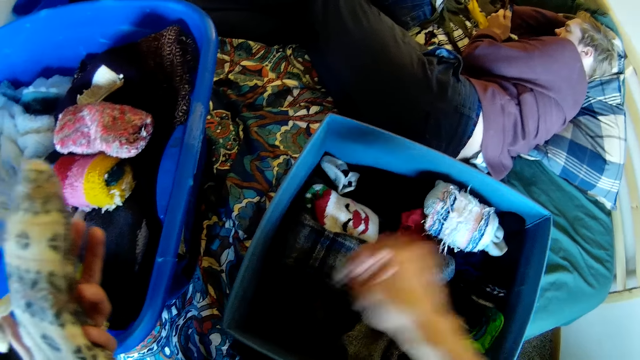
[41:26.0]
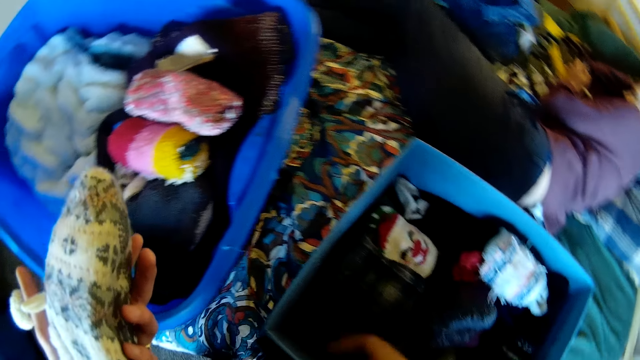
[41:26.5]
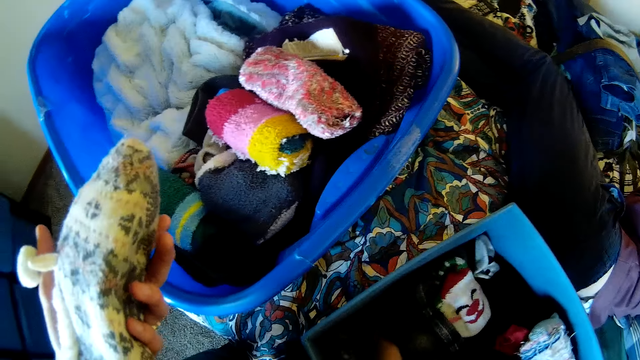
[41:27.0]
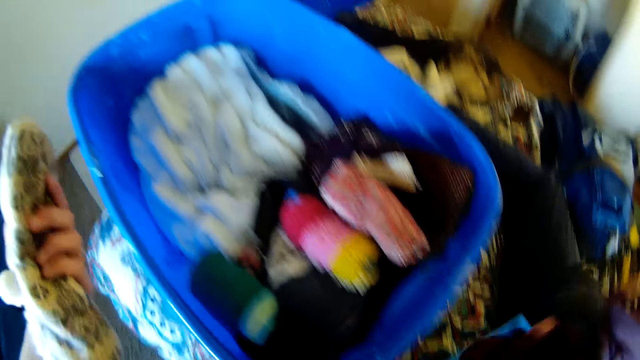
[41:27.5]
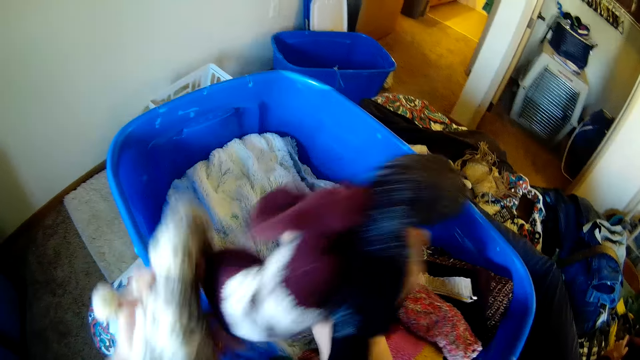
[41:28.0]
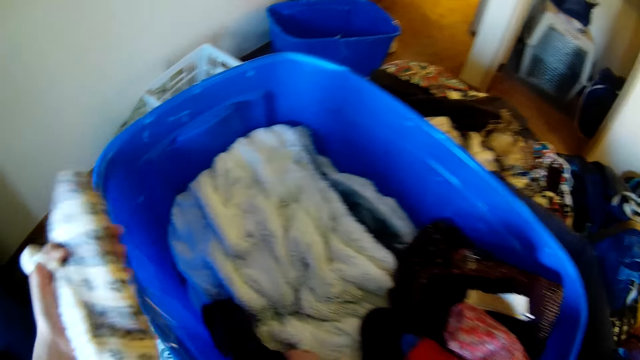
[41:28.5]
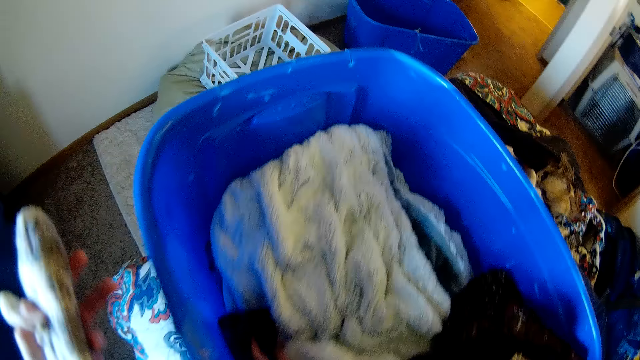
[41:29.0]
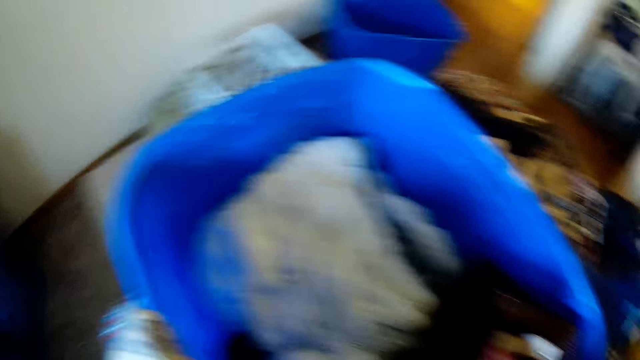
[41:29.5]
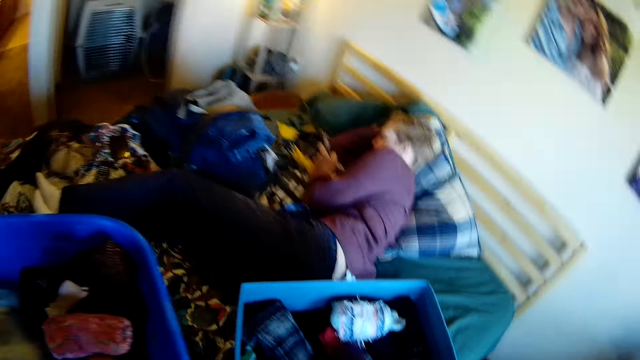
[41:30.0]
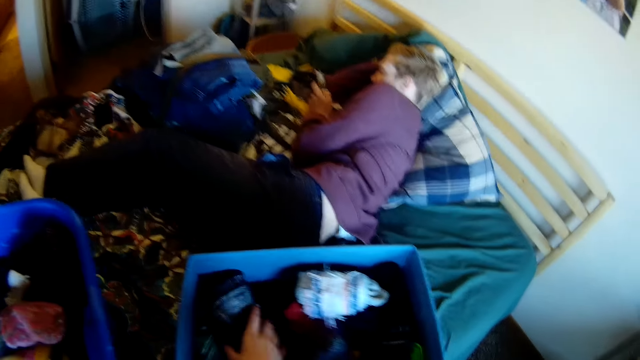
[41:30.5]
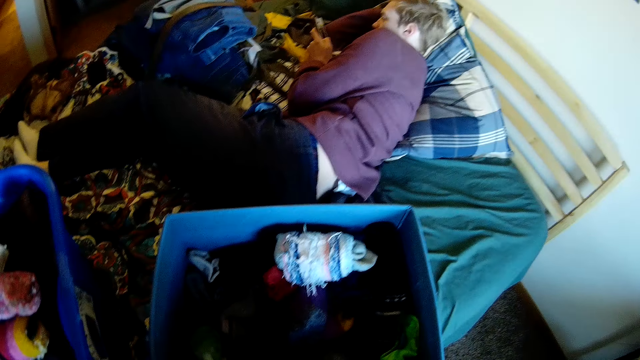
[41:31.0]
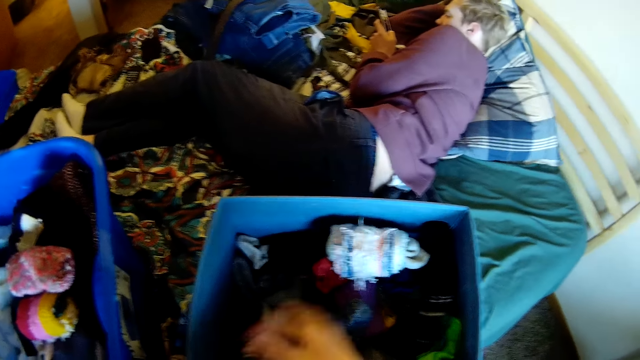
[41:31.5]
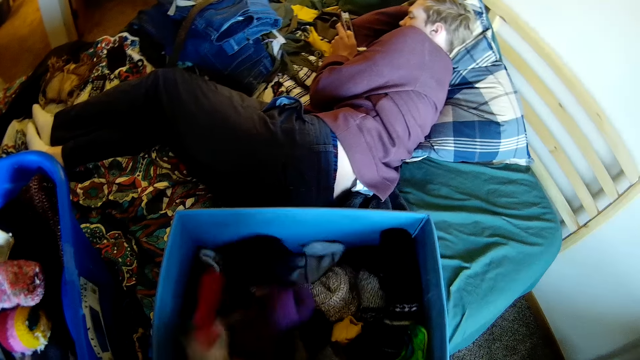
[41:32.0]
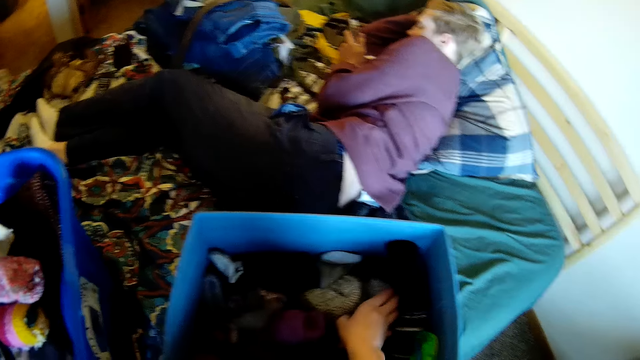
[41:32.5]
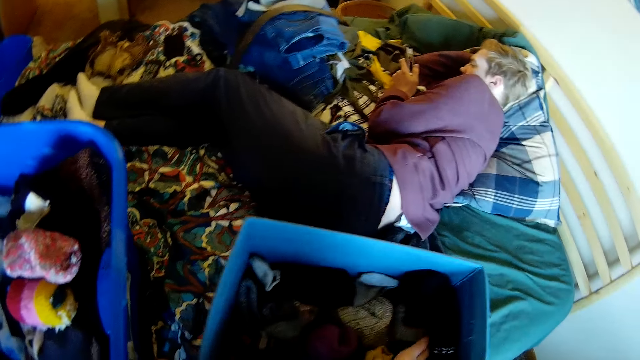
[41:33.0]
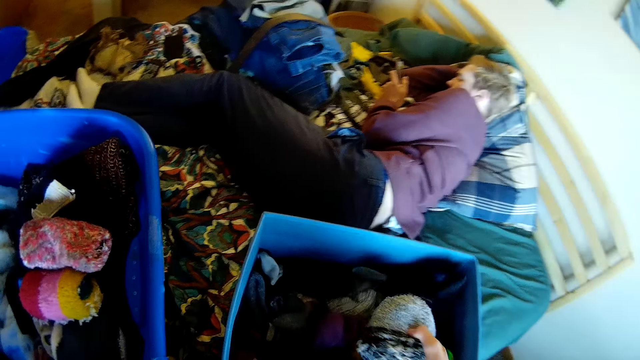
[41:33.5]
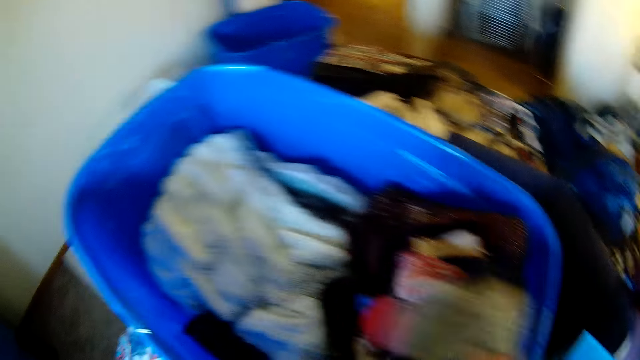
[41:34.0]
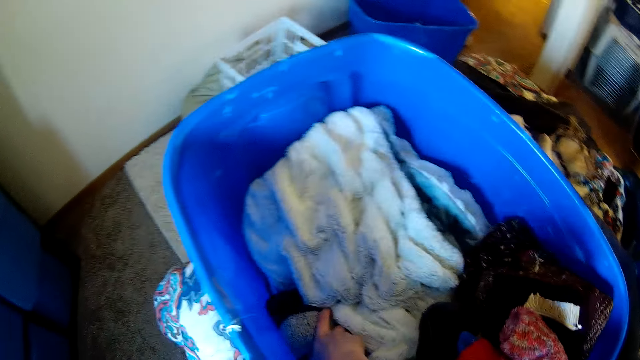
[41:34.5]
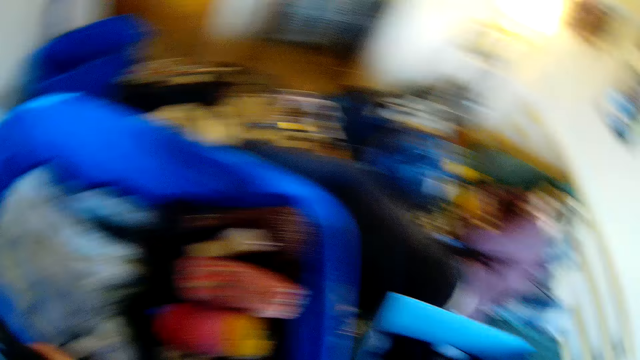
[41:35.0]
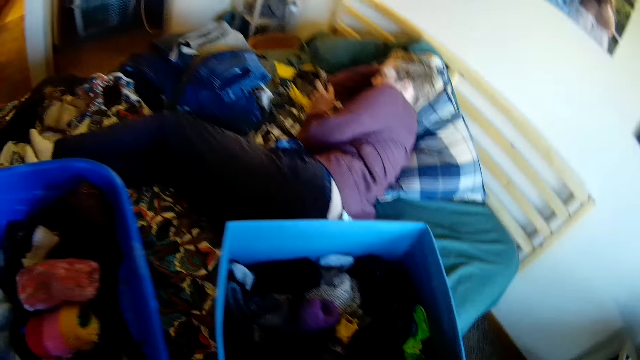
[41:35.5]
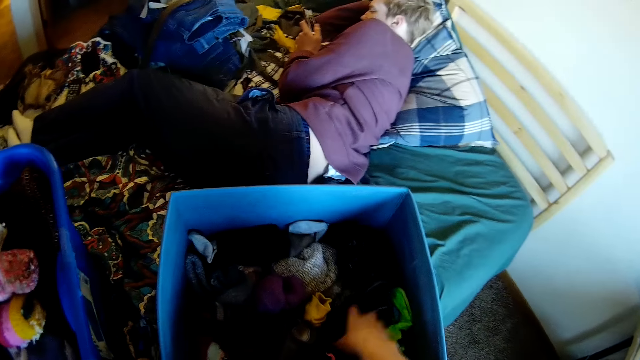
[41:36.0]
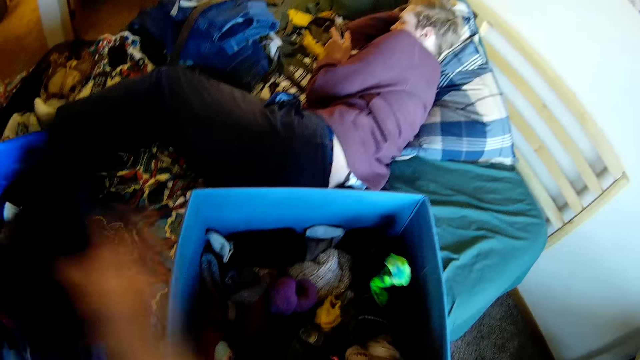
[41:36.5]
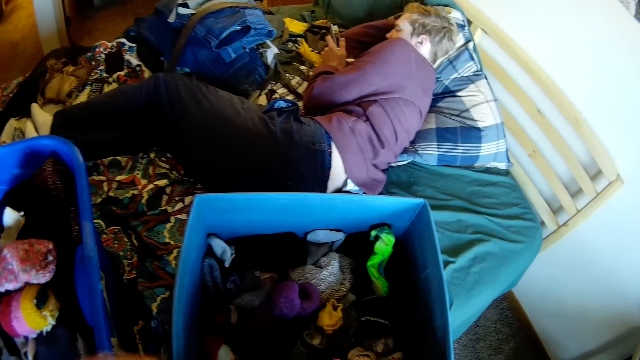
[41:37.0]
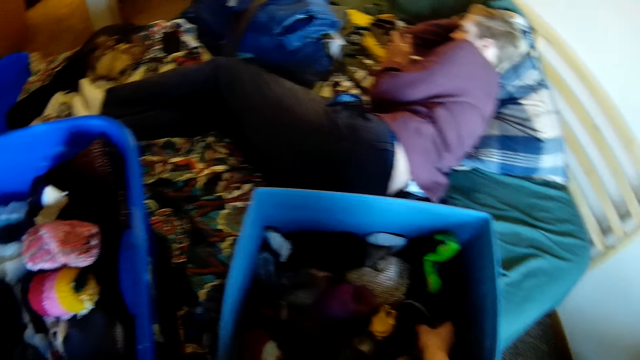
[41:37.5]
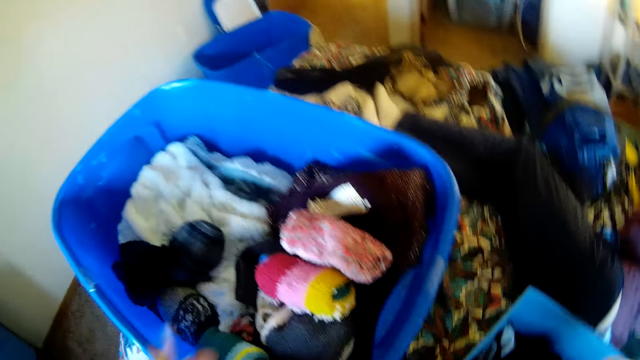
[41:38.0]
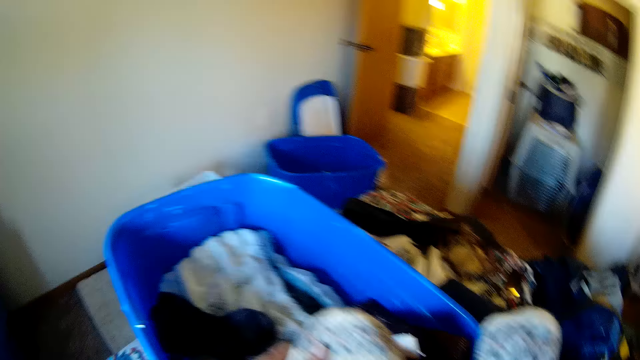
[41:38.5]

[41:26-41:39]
The camera wearer holds the socks. They put the socks in the plastic bin. They pick the sock. They mix the socks in the plastic bin. They put the sock in the plastic bin. They pick the sock.

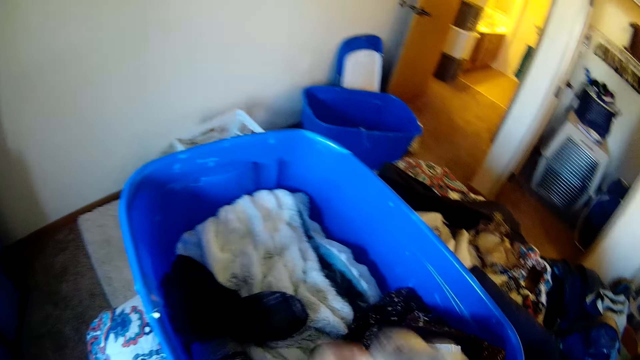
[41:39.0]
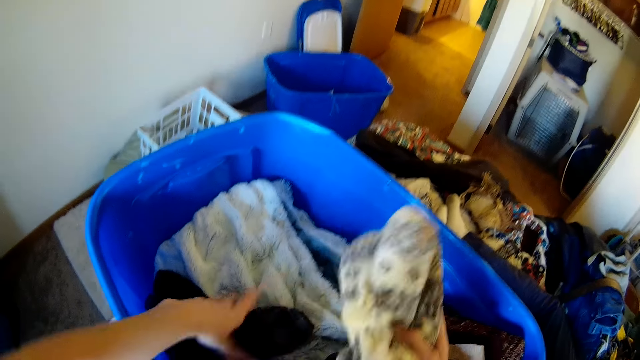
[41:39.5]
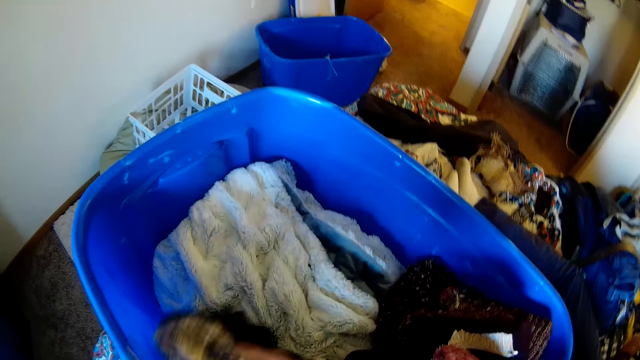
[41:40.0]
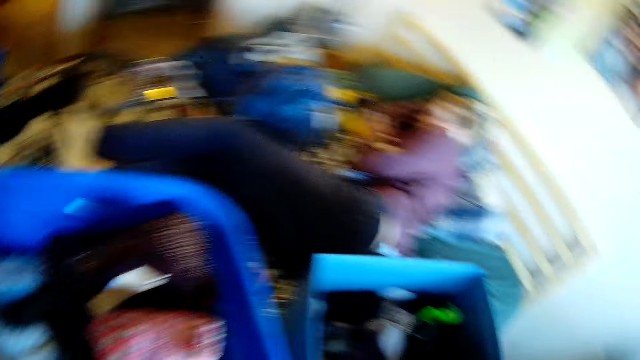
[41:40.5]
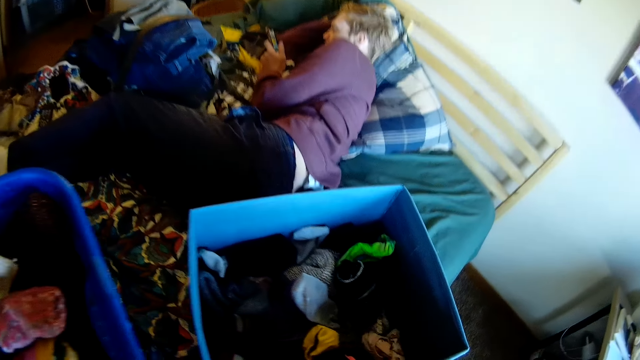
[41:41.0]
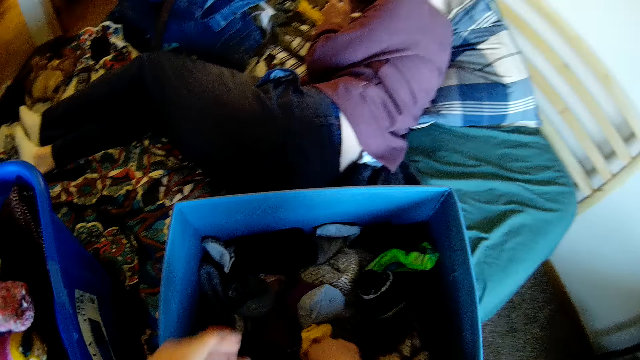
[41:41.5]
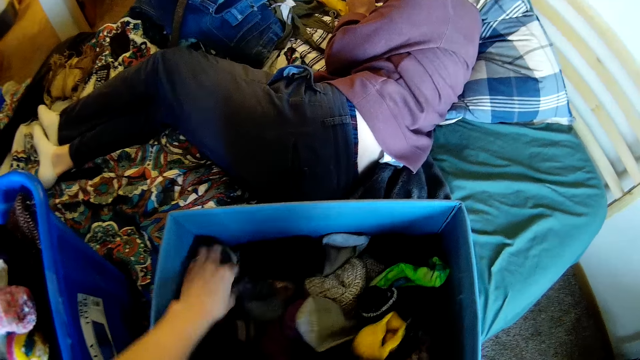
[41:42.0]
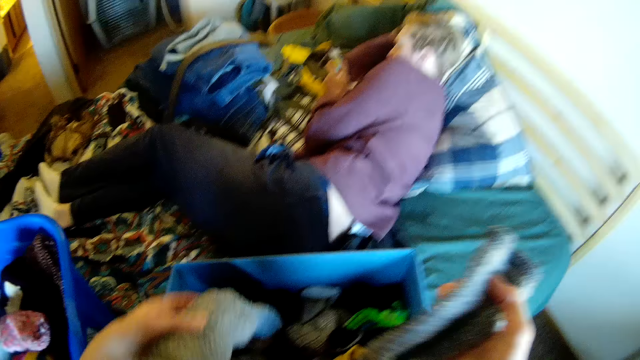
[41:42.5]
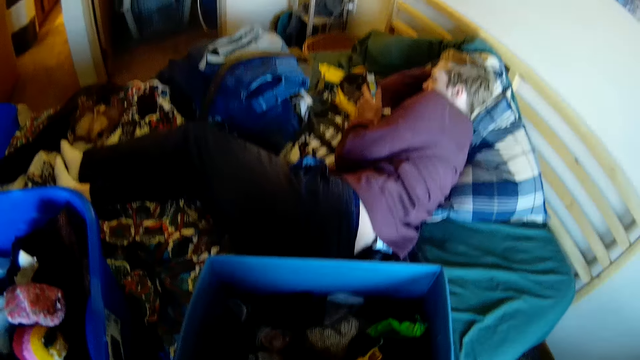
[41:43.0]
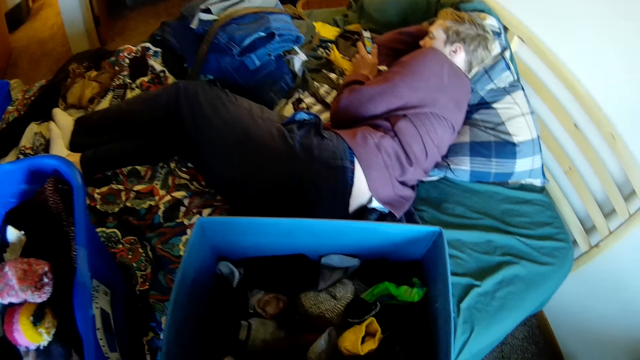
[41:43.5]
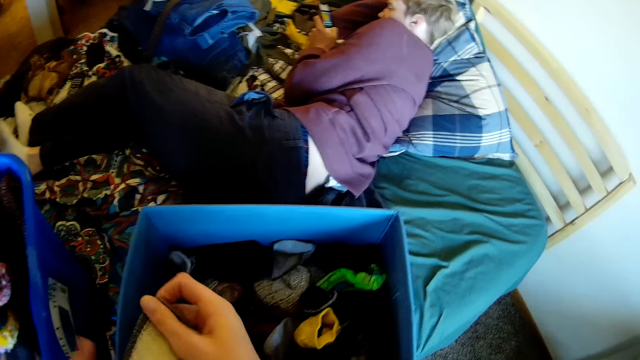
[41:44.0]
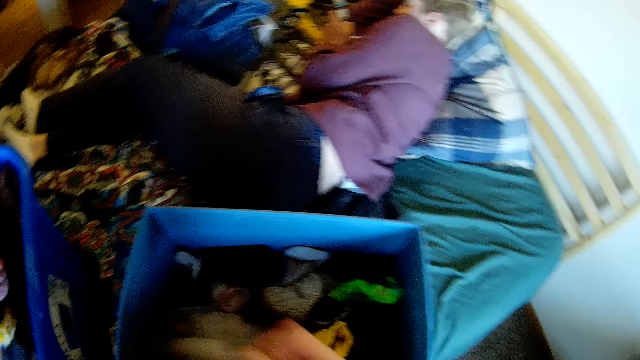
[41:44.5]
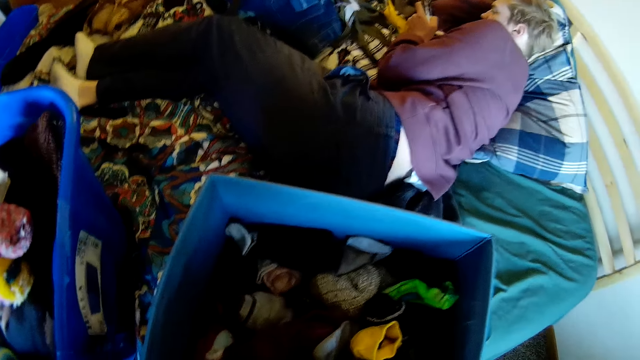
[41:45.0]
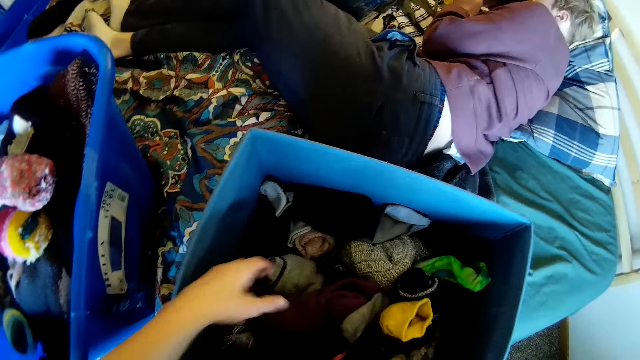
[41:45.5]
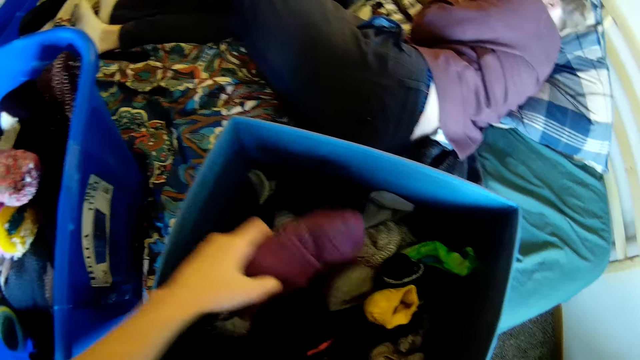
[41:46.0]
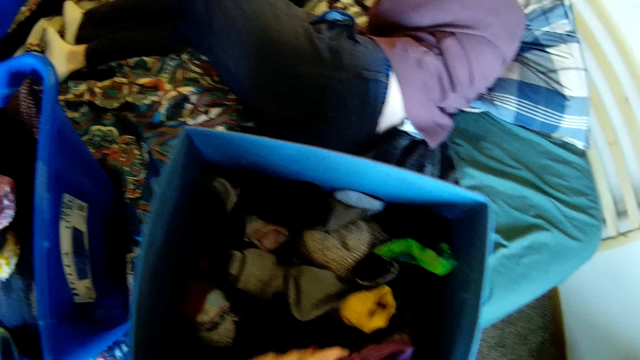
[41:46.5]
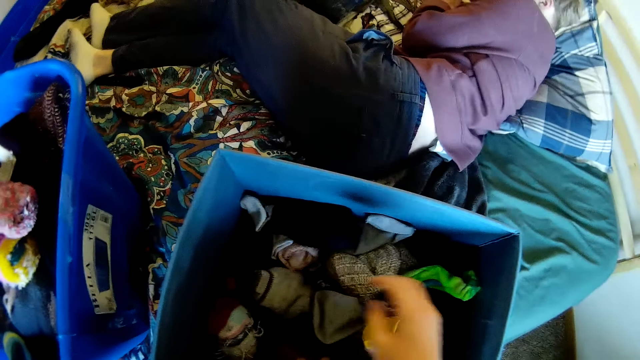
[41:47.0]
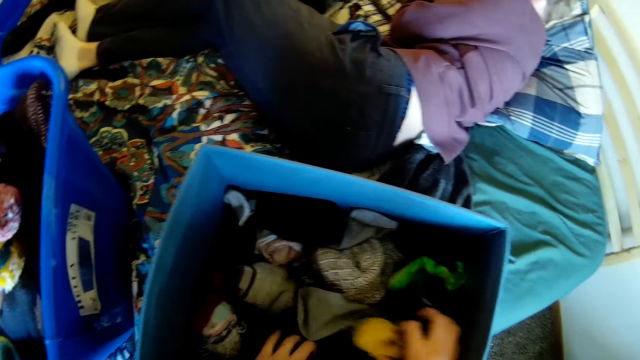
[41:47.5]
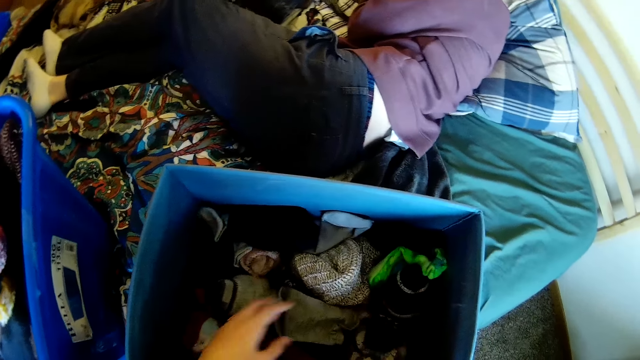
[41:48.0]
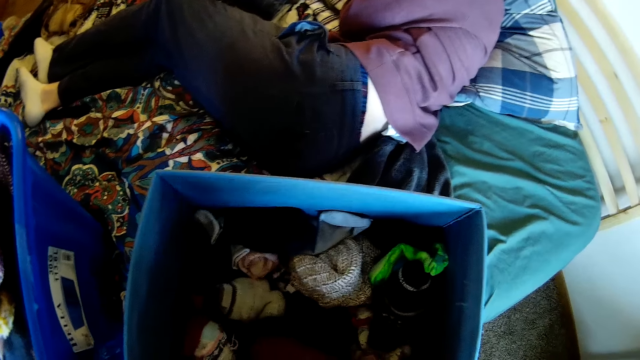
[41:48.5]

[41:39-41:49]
The camera wearer holds the socks. They put the sock in the plastic bin. They drop the sock. They pick the sock. They hold the socks. They pick the sock.
